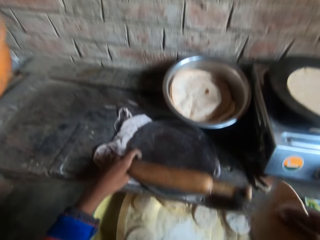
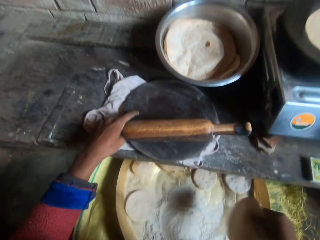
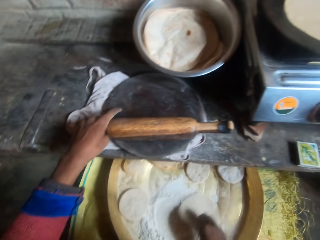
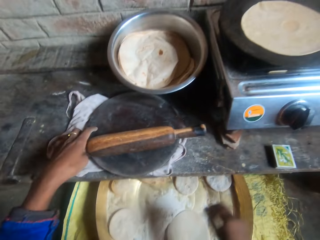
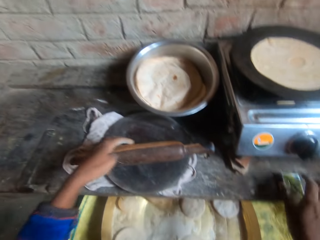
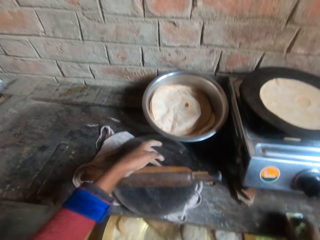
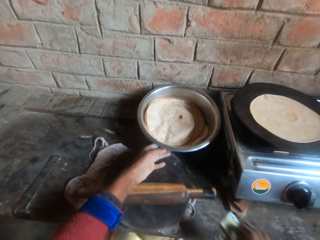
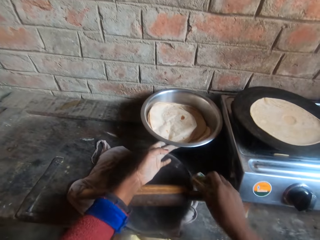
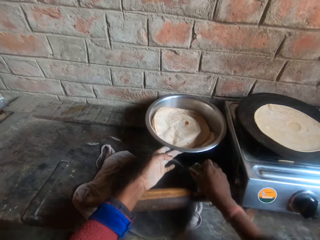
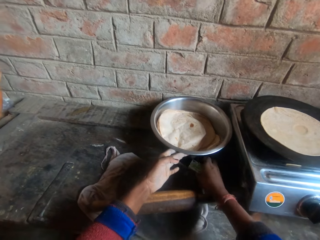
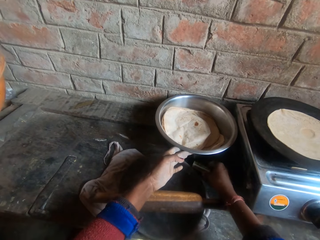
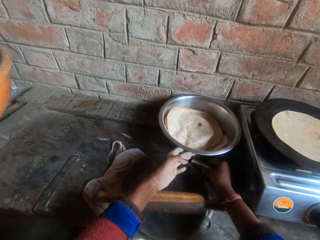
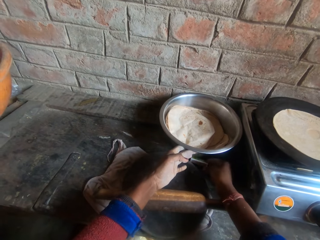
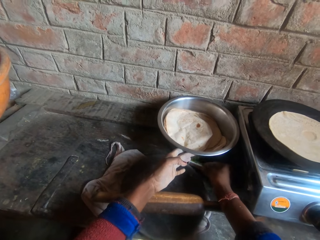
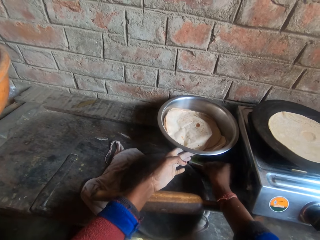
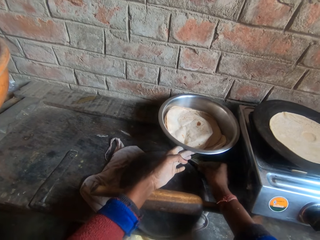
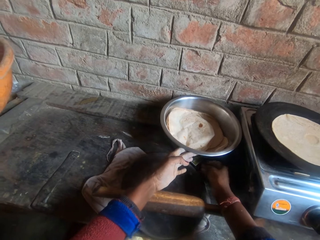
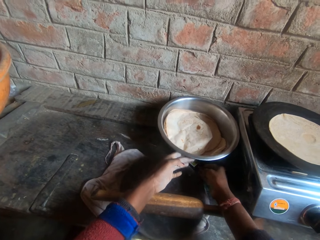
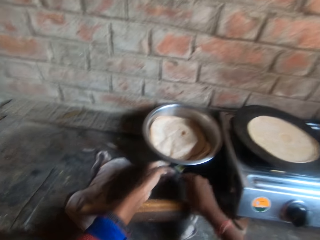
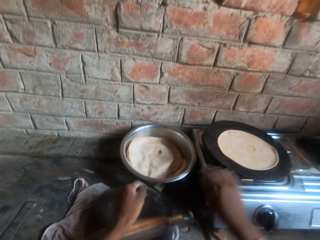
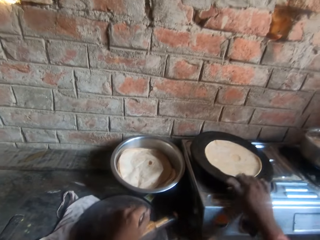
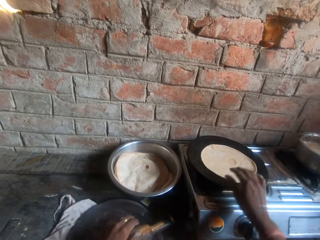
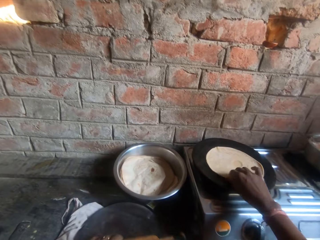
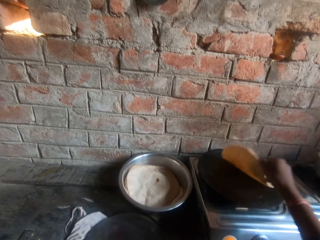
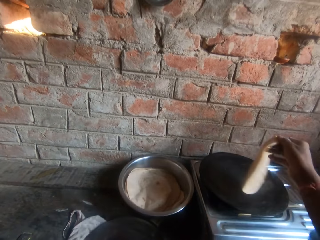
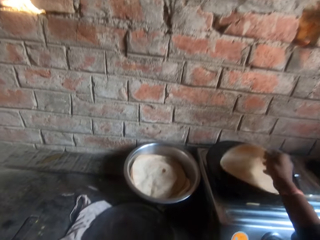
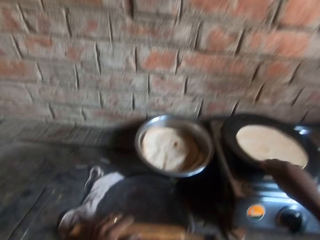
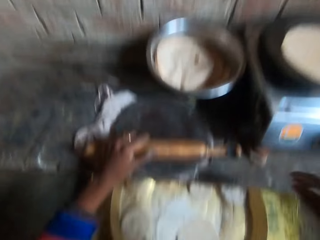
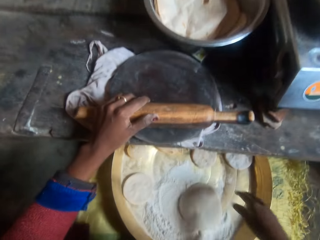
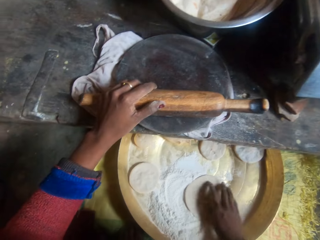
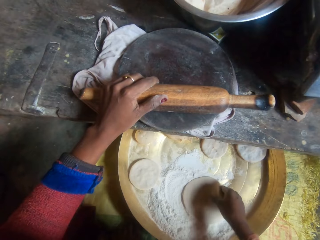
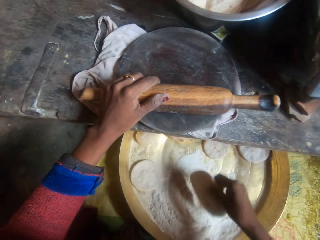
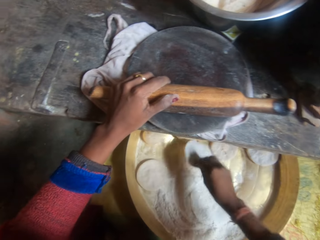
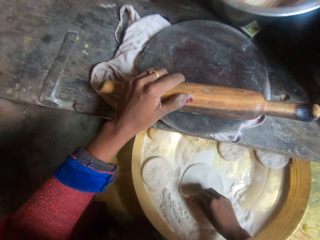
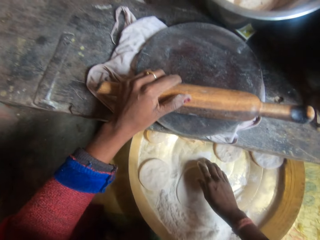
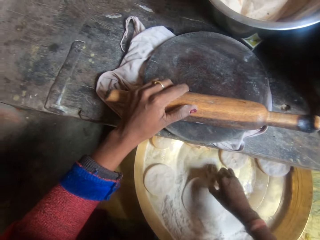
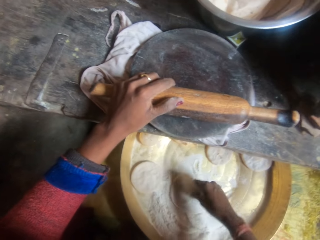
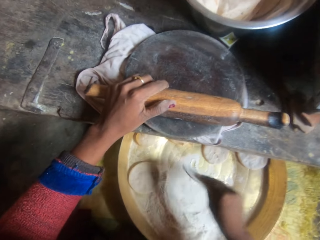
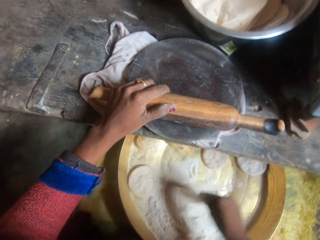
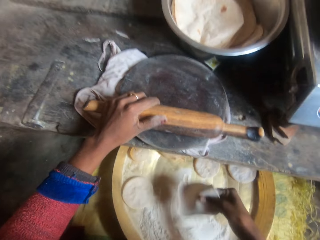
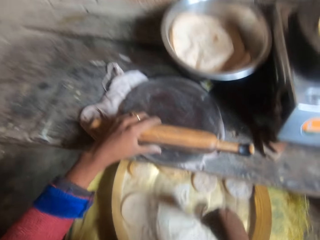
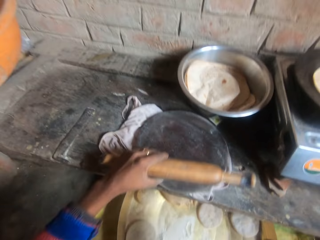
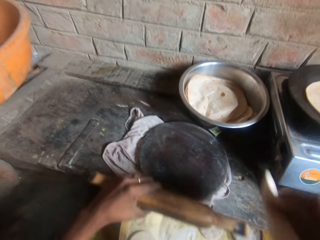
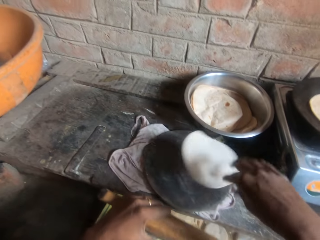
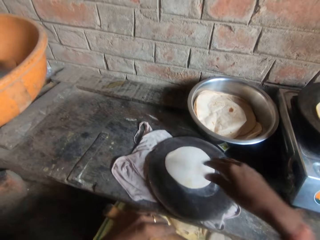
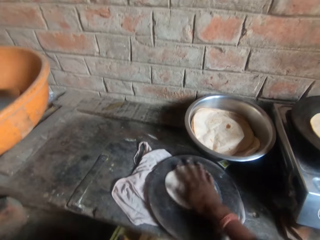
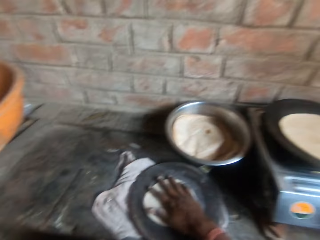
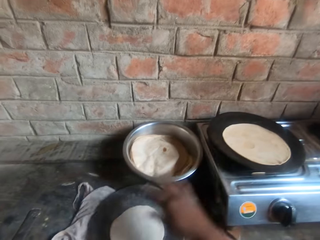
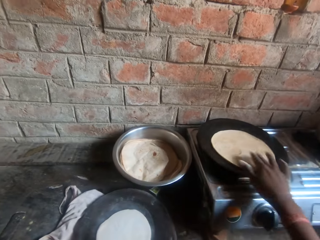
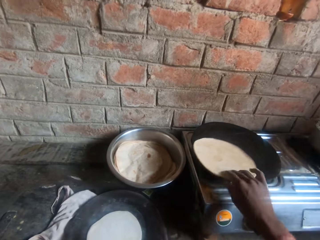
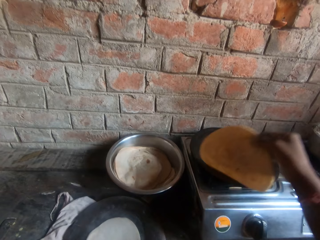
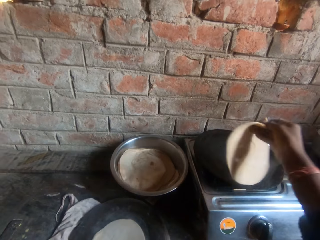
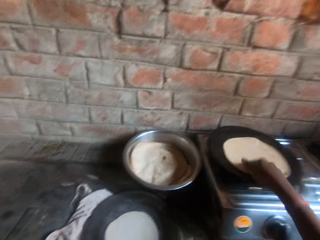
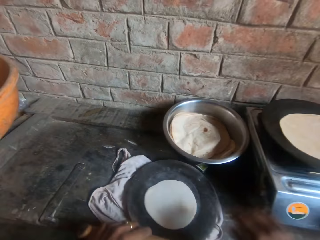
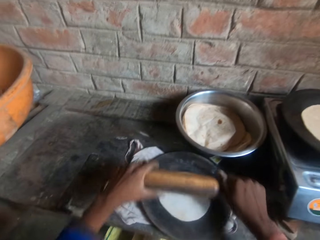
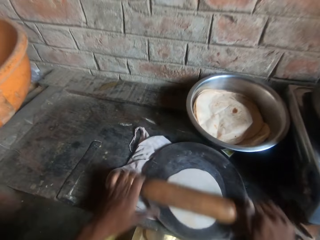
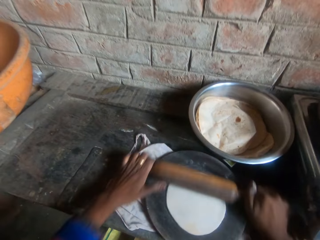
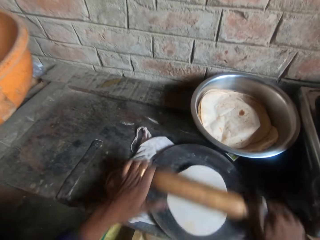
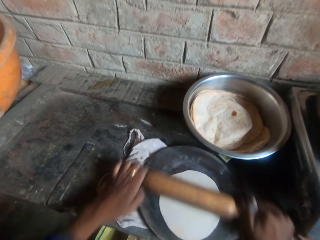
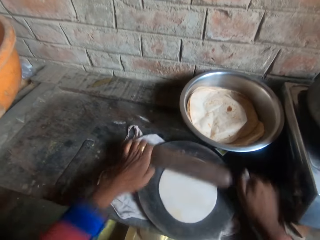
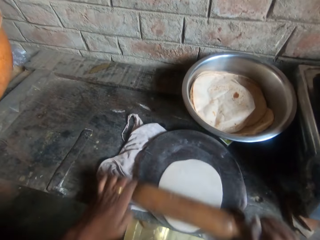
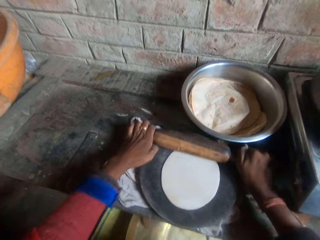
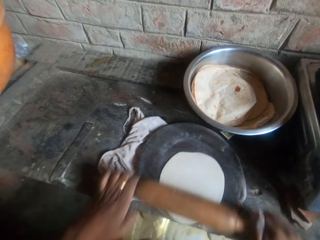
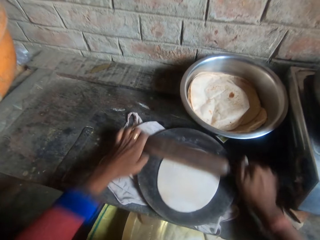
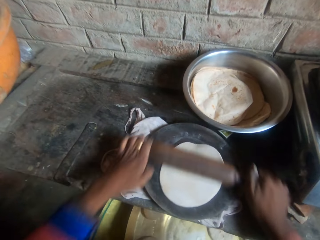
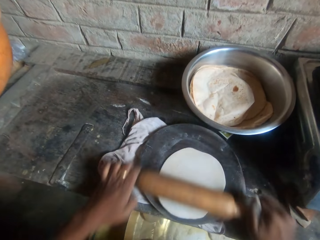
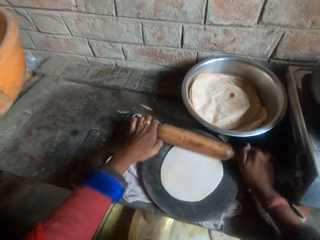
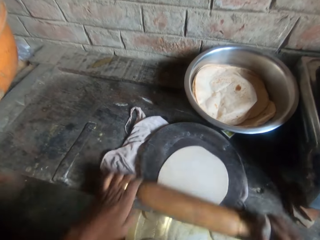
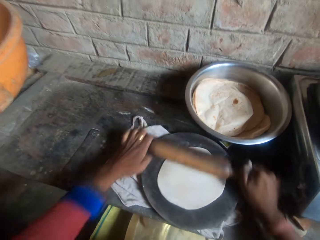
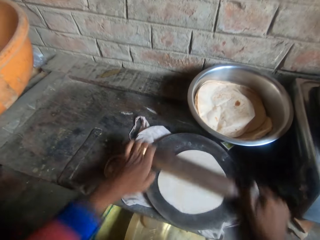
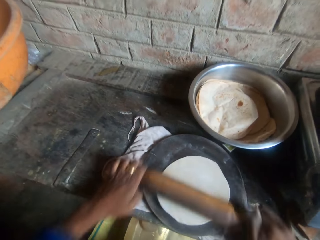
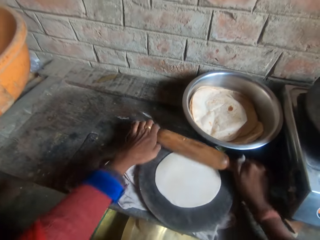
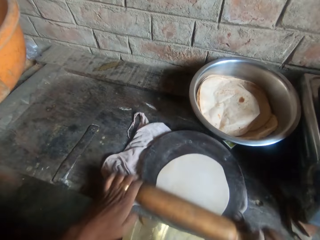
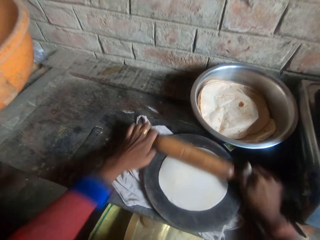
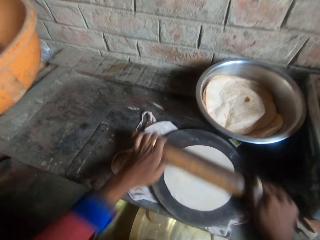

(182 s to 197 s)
The camera wearer lifts up the dough. She lowers her hand. She rolls the dough from the board in flour inside the bucket. She moves her hand forward, picks up the match box, and moves her left hand forward. She lifts up the bowl. She places the match box on the table below the bowl. She moves her hands towards her. She moves the flatbread towards her. She lifts up the flatbread. She flips the dough on the griddle with her hand. She talks to a woman. The camera wearer places the flatbread on the pan. She moves her hand towards her. She picks up the dough. She rolls the dough from the board in flour inside the bucket. She talks to the woman. The camera wearer moves the rolling pin towards her. She moves her right hand forward and throws the dough on the rolling board. She places her hand on the dough. She talks to the woman. The camera wearer moves her hand forward, moves the flatbread towards her, and lifts up the flatbread. She flips the dough on the griddle with her hand. She drops the flatbread on the pan. She moves her hand towards her. She moves the rolling pin forward. She flattens the dough on the board with the rolling pin.

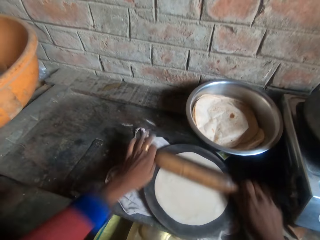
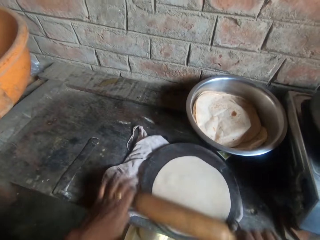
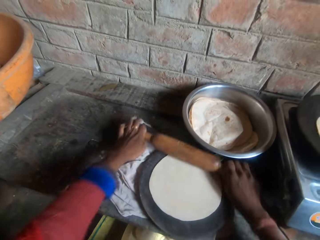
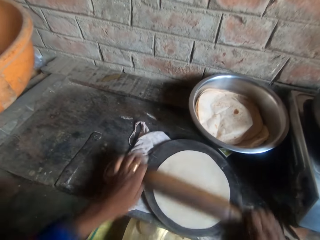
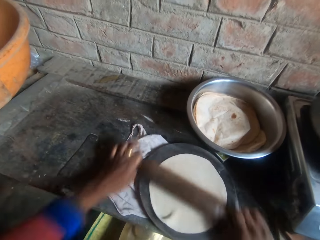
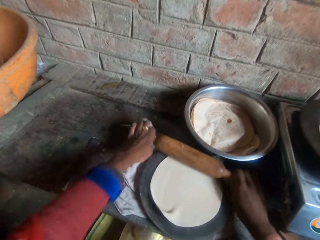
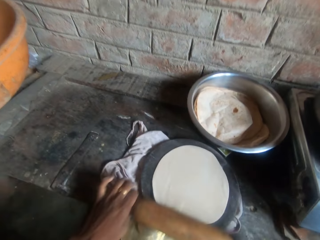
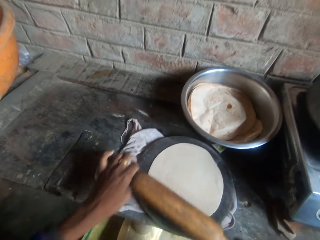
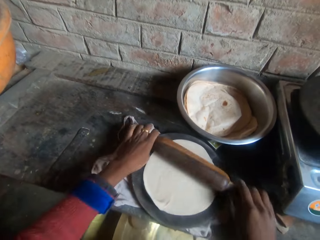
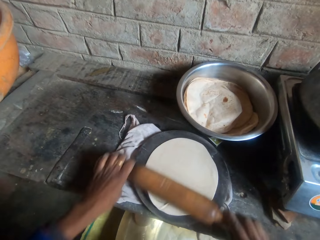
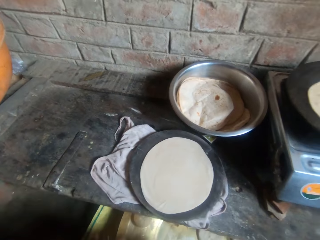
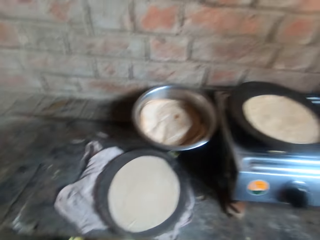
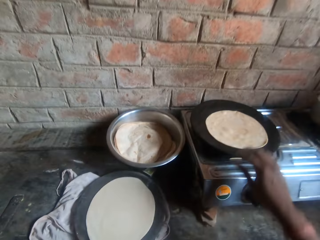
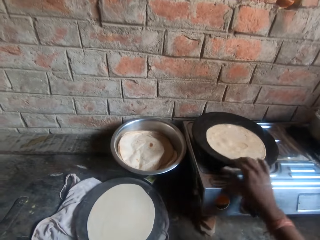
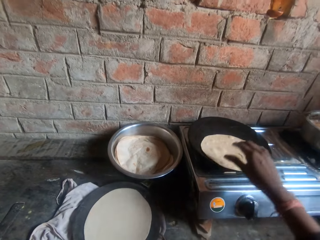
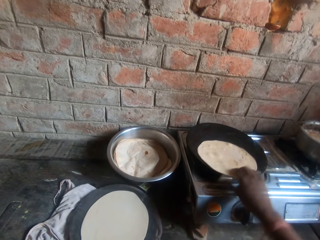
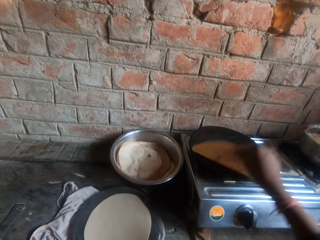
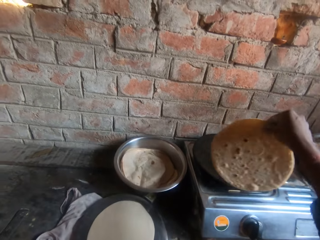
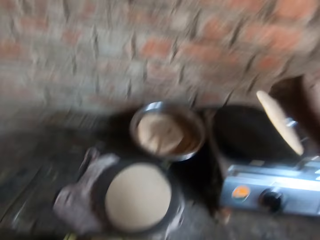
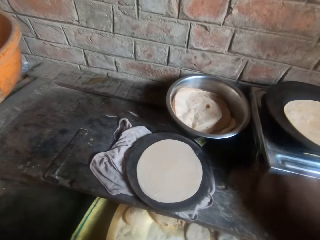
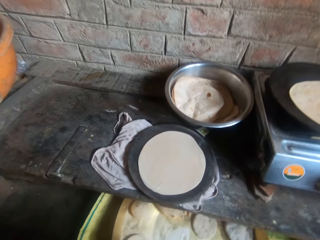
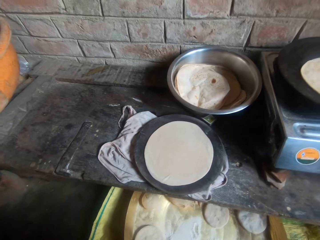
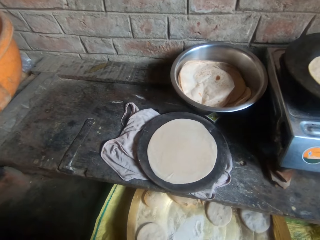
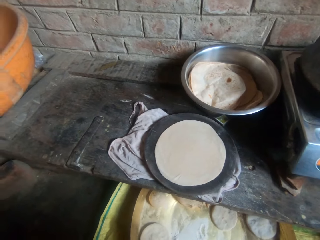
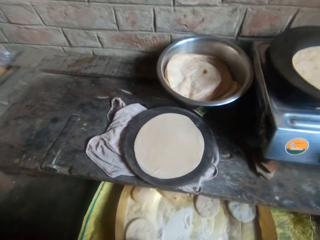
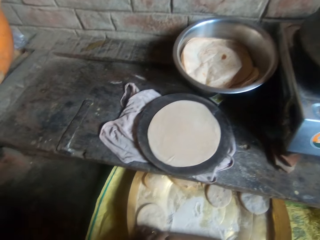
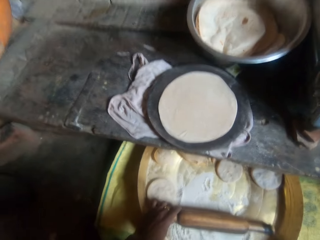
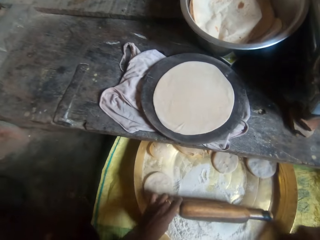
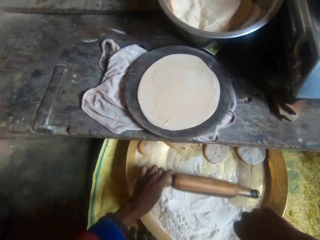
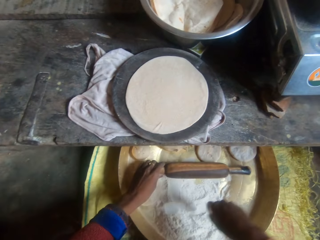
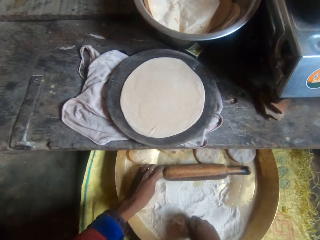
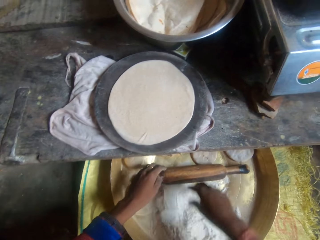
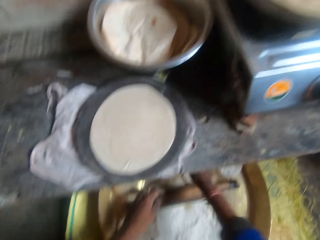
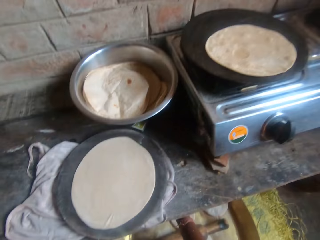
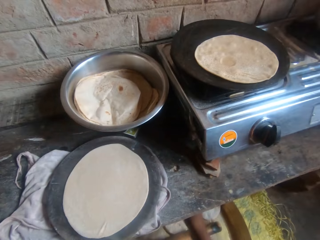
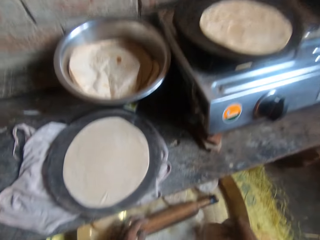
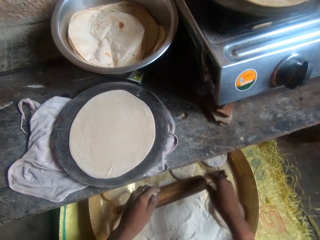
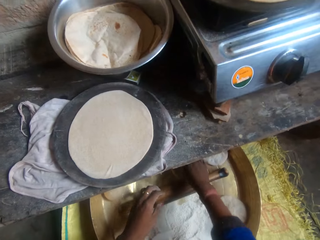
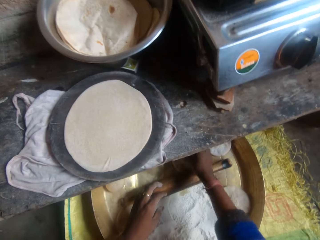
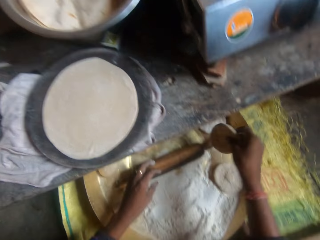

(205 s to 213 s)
The camera wearer lowers the rolling pin. She flips the dough on the griddle with her hand. She moves her hand forward, moves the flatbread towards her, lifts up the flatbread, and places the flatbread on the flat pan. She moves her hand towards her. She stares at the dough. She moves the rolling pin forward. She places her hand on the flour. She drops the rolling pin in the bucket. She moves her right hand forward. She stares at the flatbread. She moves her hand forward and picks up the dough.
